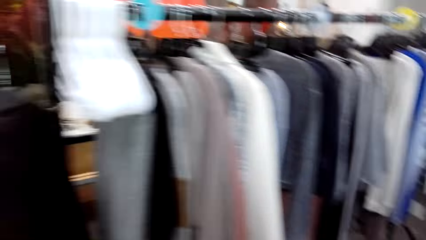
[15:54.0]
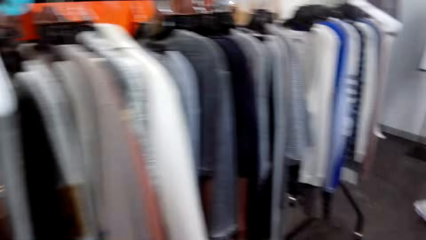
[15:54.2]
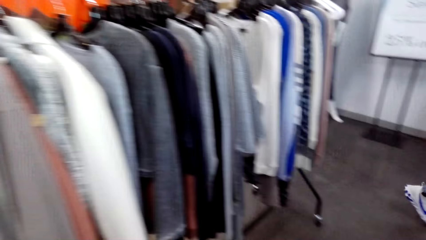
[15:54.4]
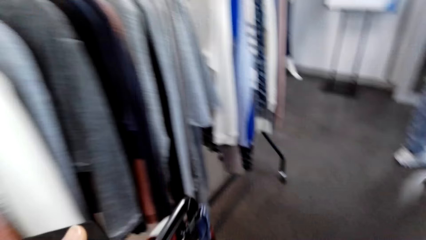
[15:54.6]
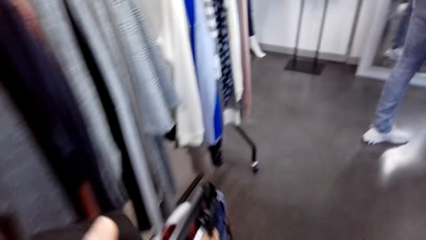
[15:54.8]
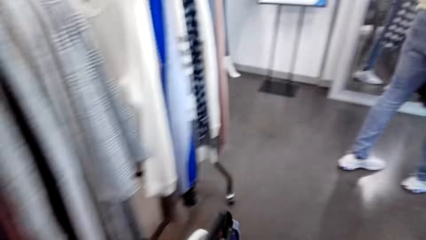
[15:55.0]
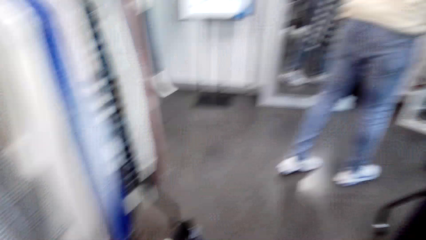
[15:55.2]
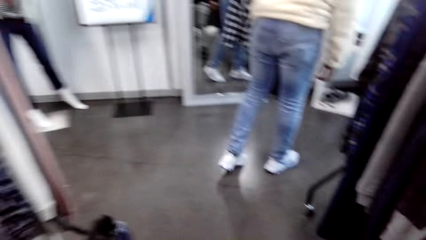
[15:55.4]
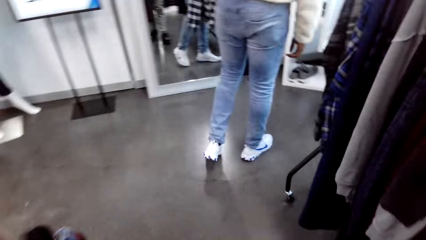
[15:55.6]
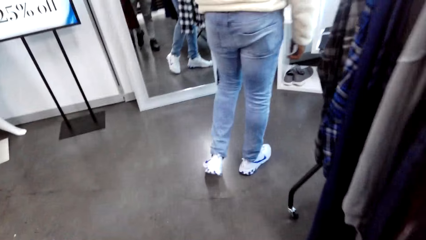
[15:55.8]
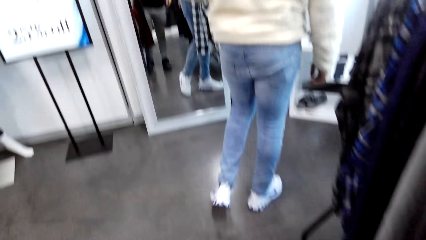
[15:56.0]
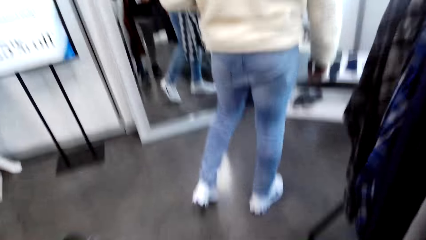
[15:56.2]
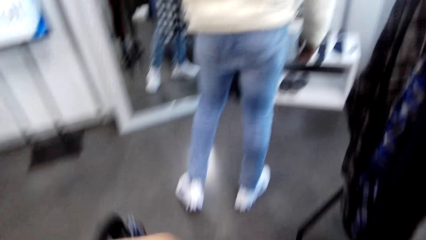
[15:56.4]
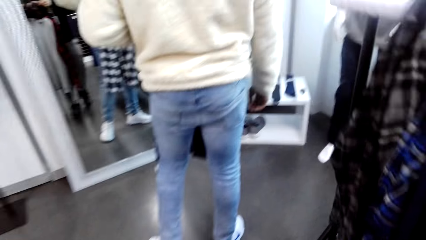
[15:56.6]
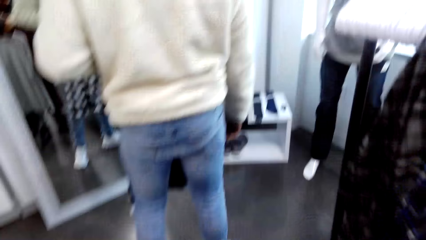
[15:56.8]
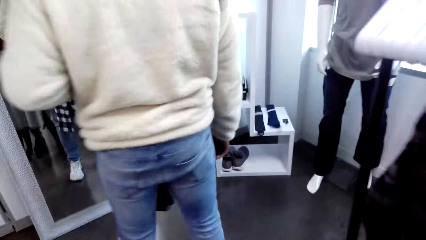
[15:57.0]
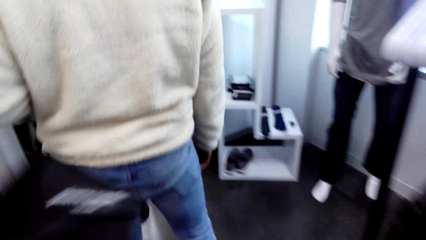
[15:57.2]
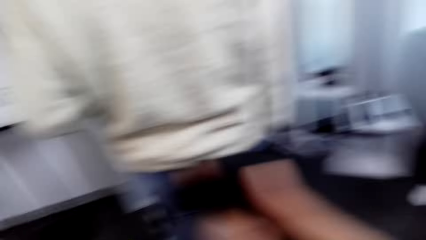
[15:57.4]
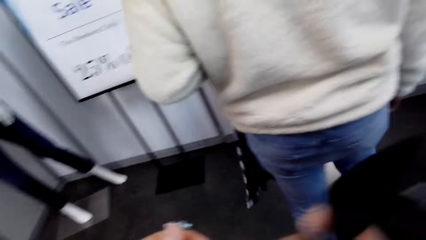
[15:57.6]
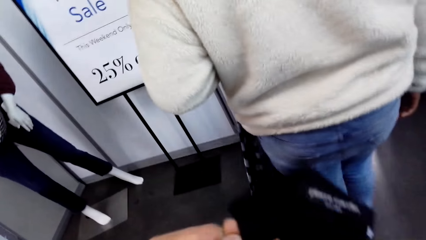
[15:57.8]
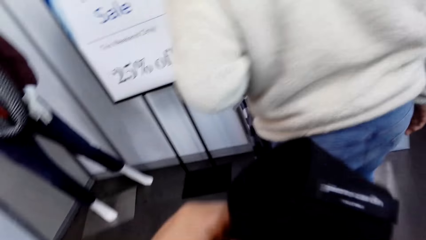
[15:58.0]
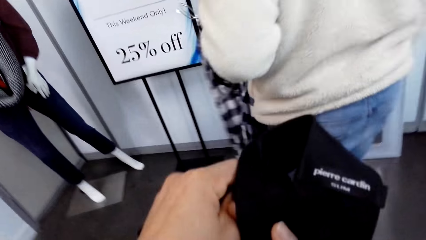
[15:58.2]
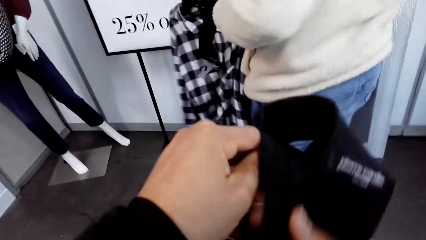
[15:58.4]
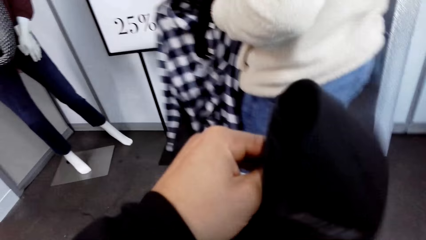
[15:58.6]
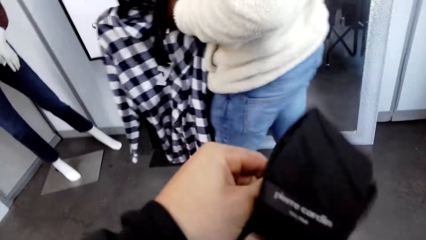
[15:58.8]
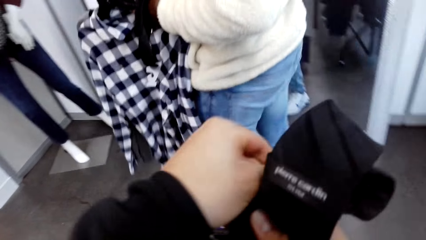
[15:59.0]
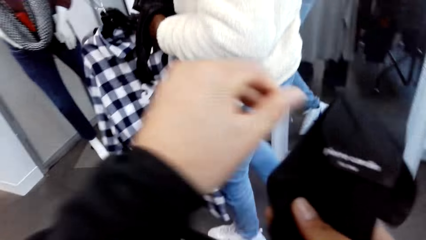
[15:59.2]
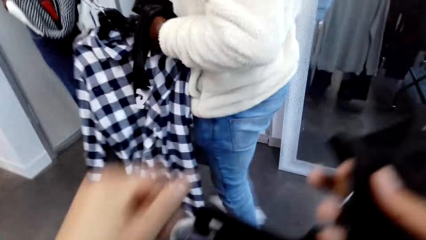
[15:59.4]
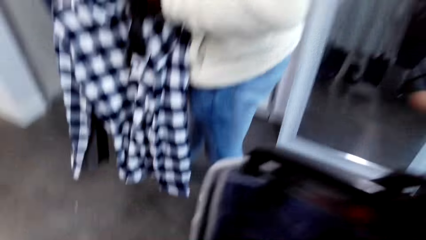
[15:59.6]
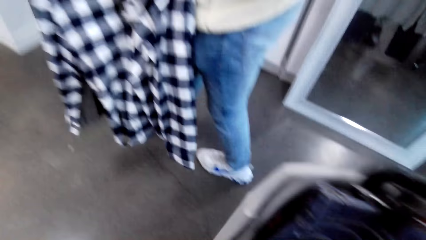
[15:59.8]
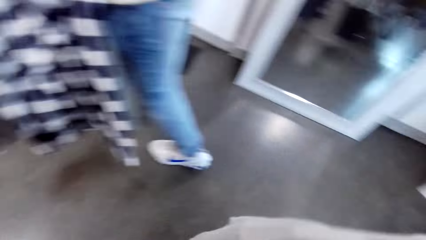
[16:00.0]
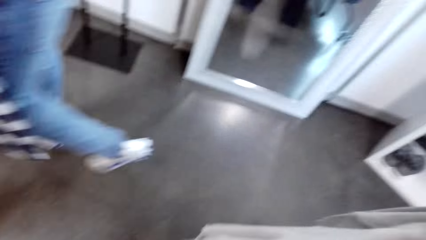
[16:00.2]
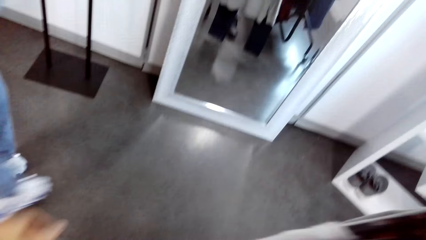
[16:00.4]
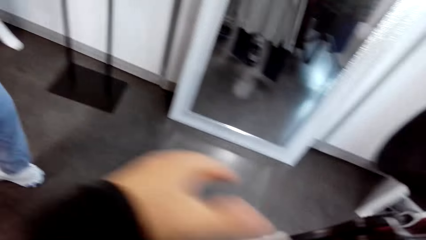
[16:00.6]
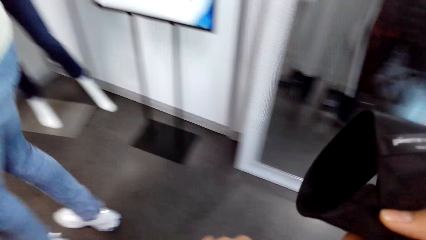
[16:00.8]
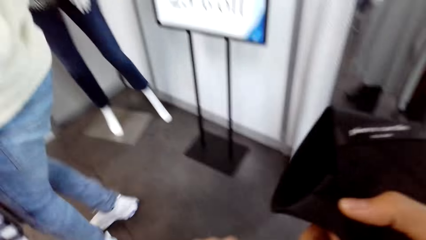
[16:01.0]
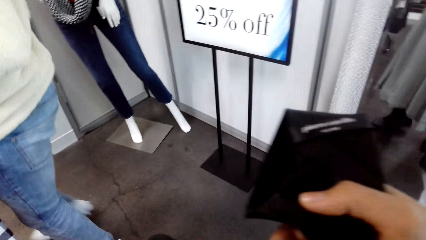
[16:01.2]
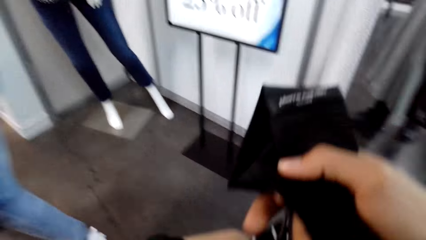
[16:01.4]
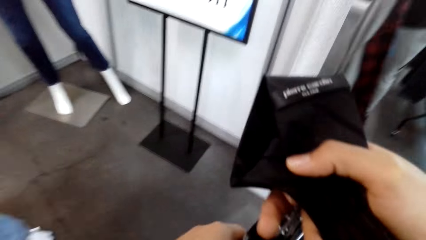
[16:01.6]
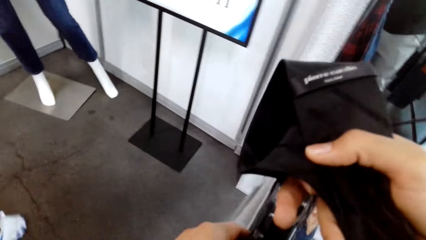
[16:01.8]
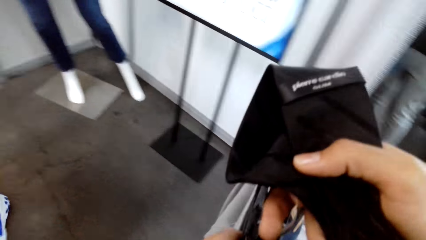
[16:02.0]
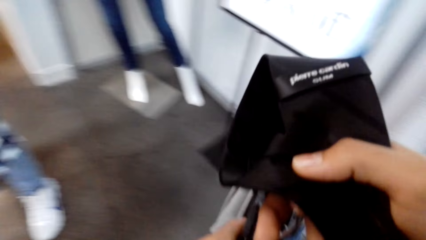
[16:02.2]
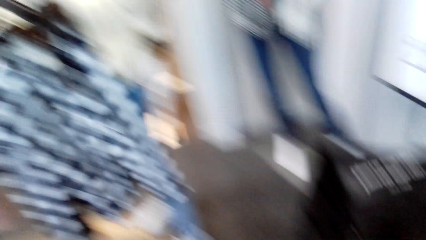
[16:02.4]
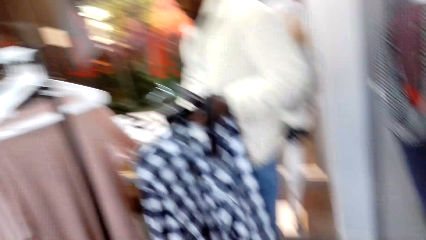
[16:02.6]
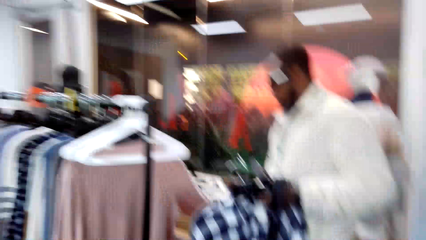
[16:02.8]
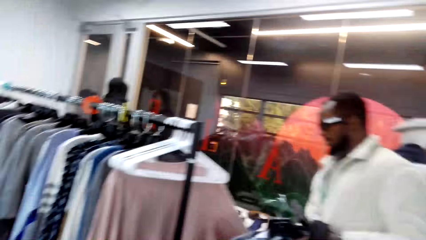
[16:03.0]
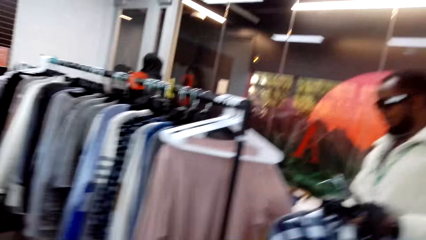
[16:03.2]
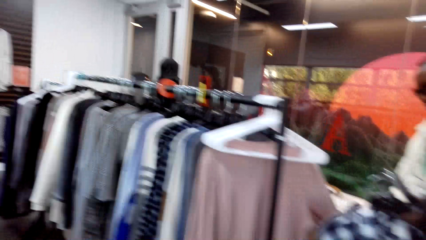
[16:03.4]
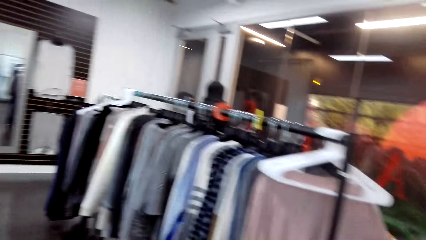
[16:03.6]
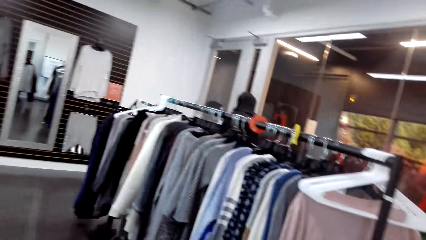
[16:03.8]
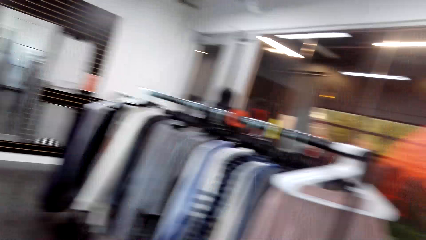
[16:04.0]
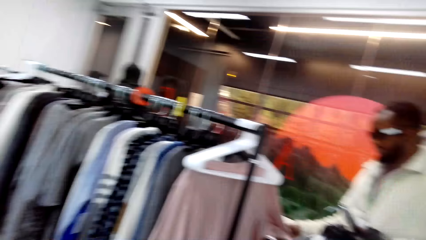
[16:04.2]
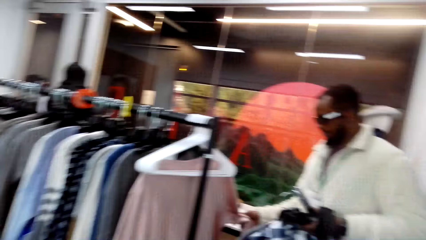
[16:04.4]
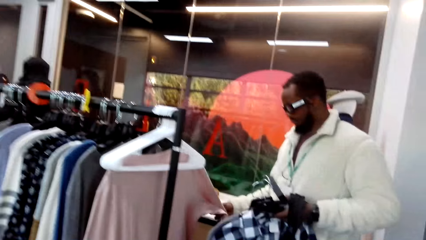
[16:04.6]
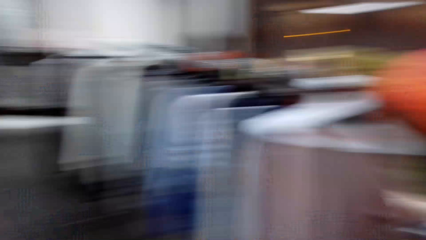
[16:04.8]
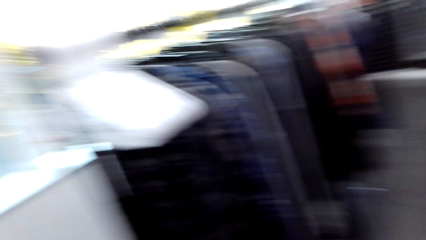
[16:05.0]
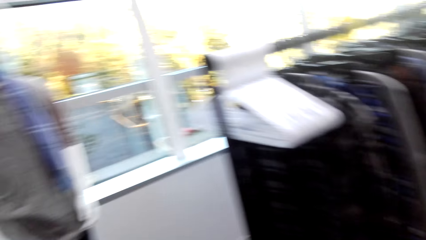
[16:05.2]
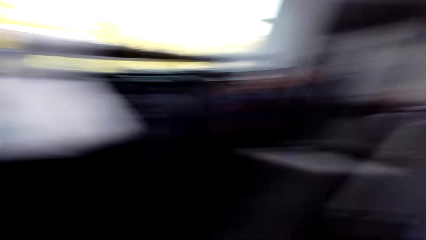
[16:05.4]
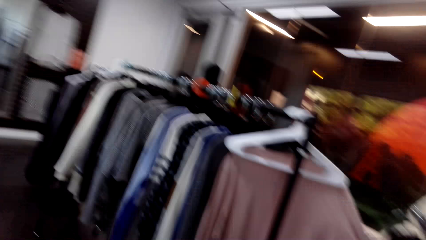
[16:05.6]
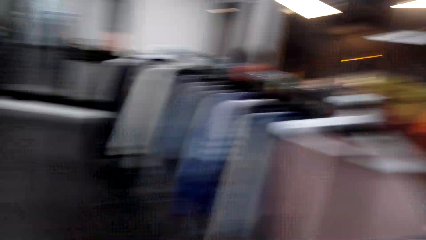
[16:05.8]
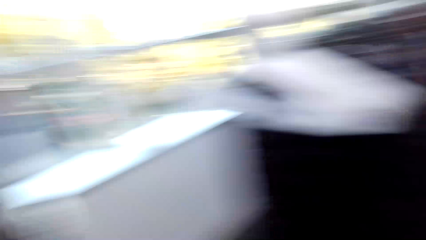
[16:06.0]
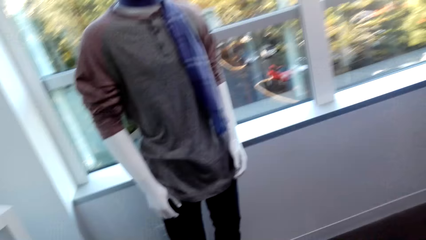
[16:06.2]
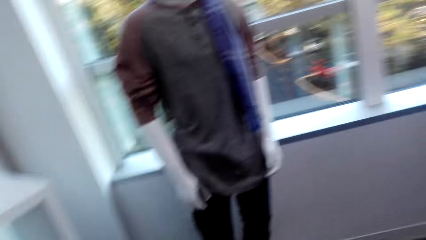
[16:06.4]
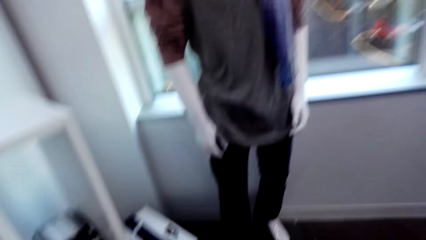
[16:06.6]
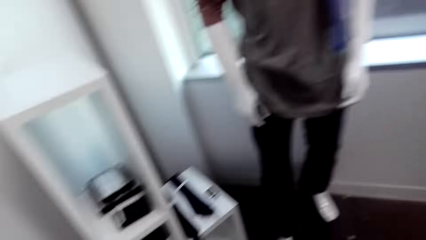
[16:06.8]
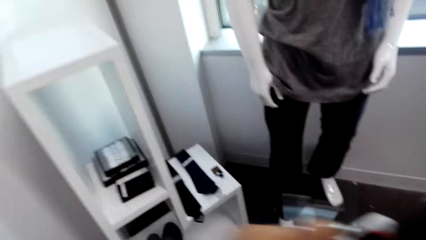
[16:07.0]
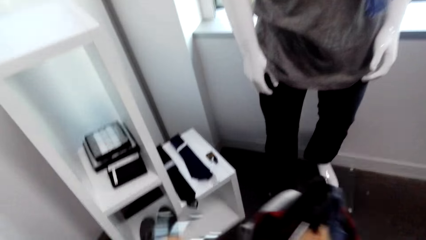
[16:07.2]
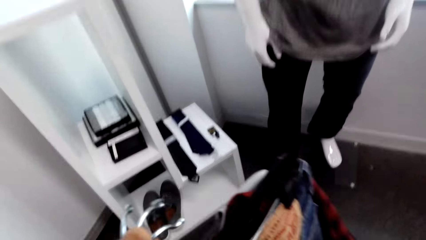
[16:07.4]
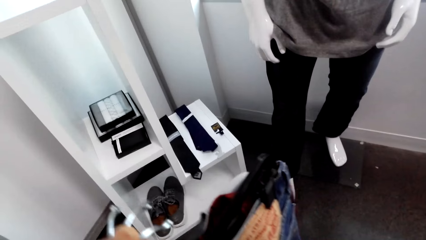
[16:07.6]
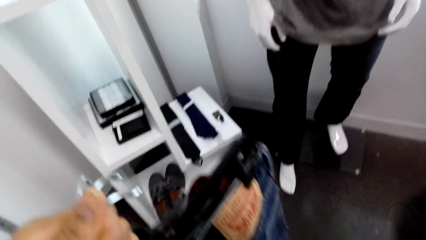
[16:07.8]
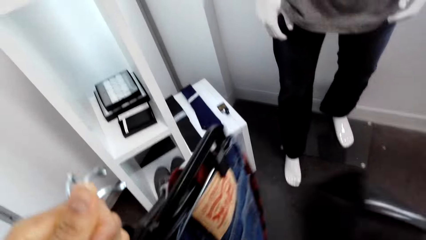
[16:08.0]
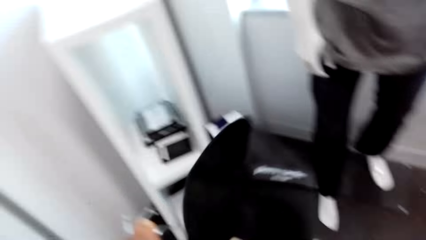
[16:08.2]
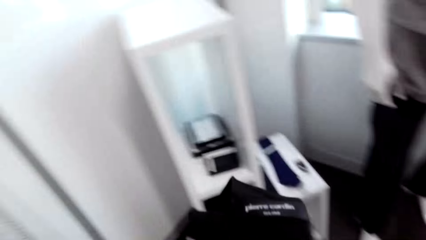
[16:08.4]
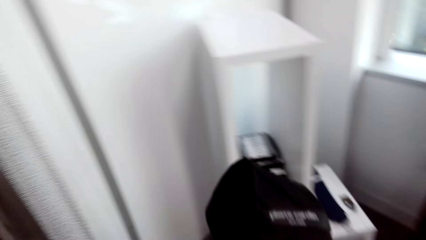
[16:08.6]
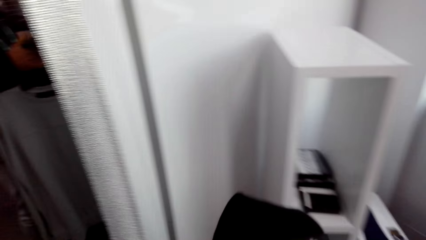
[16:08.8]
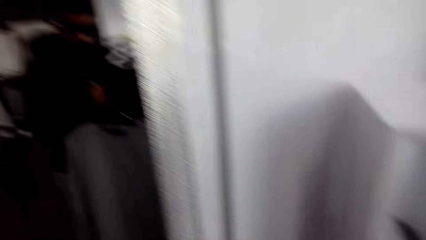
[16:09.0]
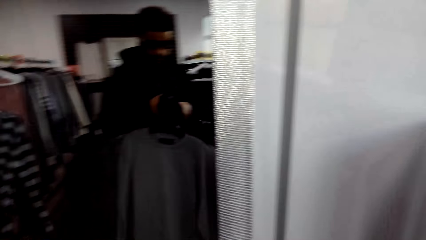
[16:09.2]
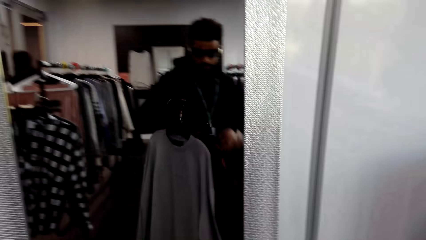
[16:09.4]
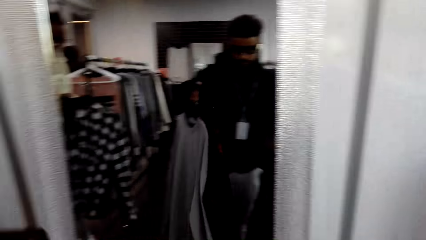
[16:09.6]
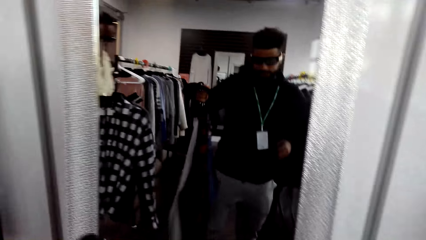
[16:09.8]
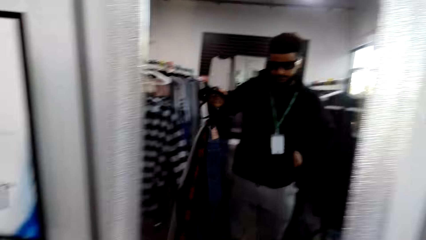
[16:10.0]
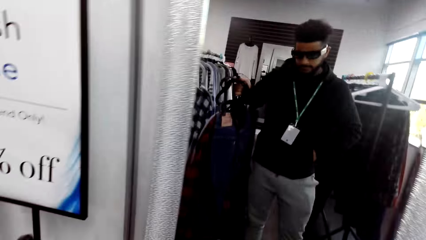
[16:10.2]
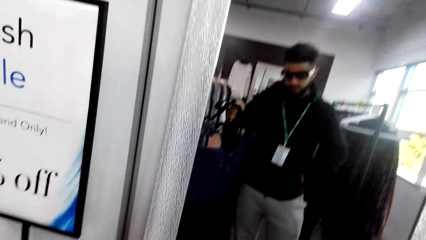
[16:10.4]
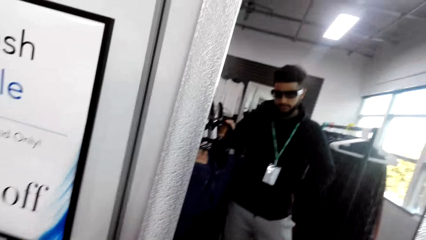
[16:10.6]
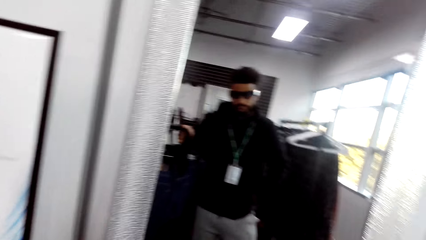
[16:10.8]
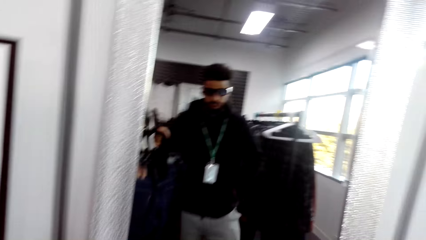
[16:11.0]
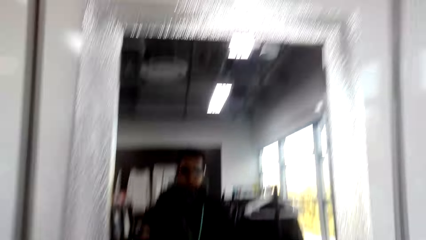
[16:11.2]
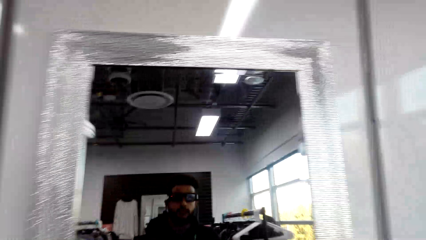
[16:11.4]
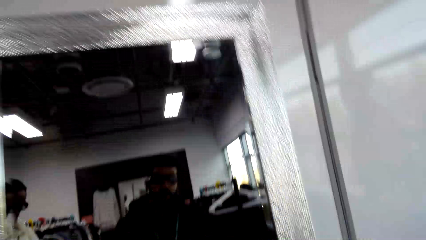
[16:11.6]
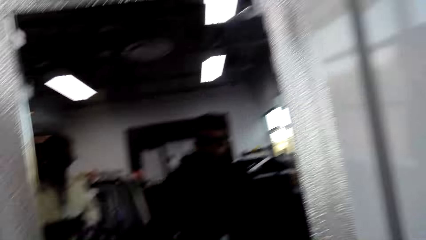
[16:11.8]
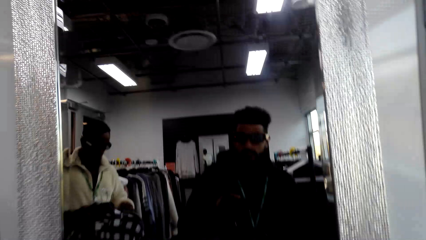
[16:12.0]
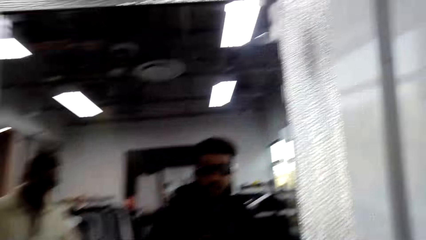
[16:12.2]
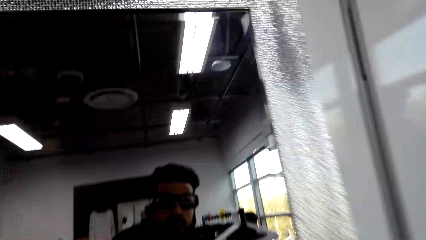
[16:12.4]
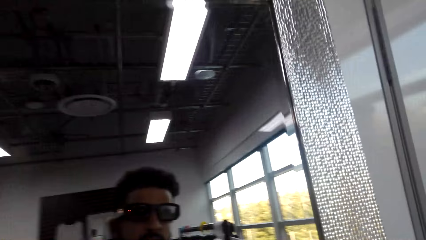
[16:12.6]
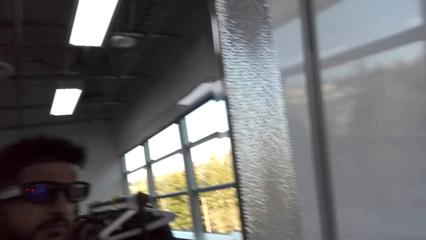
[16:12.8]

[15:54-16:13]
A person moves around. The camera wearer holds a tie. The person walks around. The camera wearer looks around. The person holds cloth on the rack. The camera wearer looks around. They hold cloths. Another person looks at himself in the mirror and walks towards the mirror.
